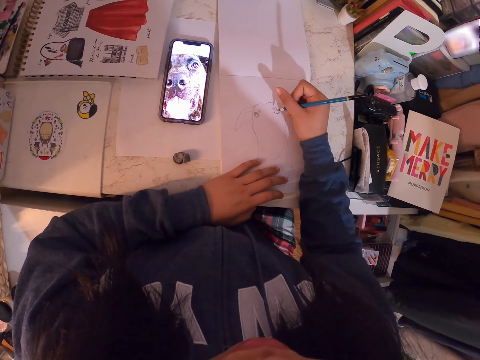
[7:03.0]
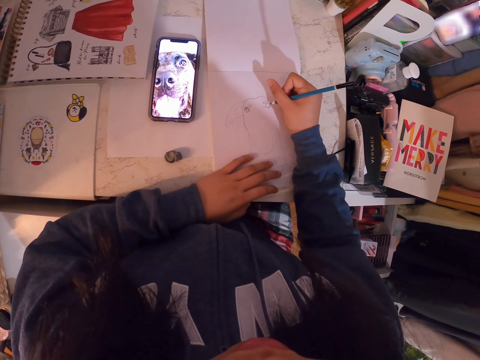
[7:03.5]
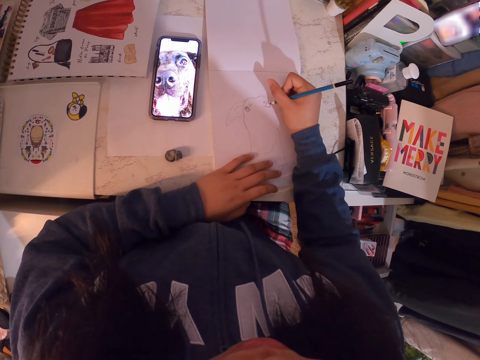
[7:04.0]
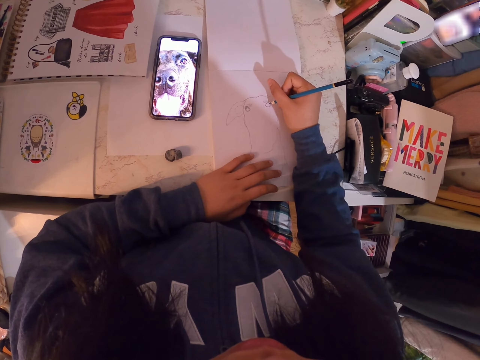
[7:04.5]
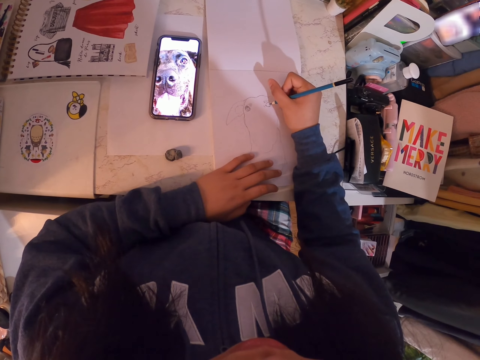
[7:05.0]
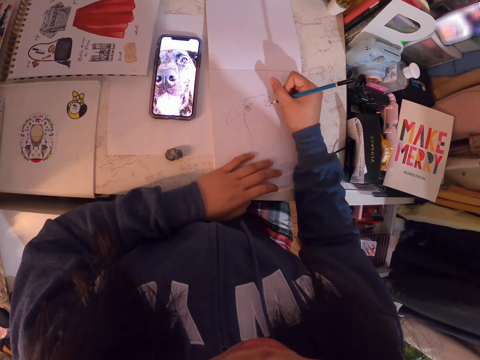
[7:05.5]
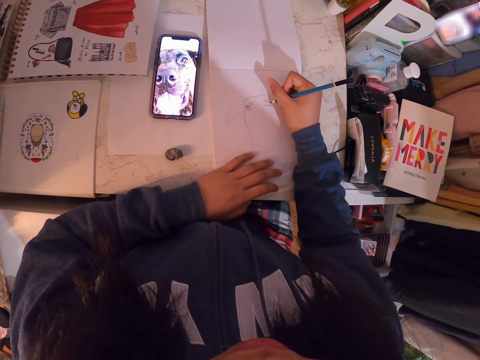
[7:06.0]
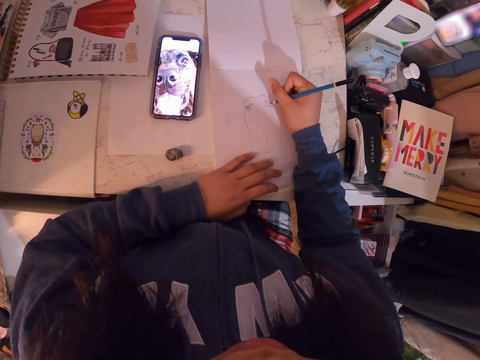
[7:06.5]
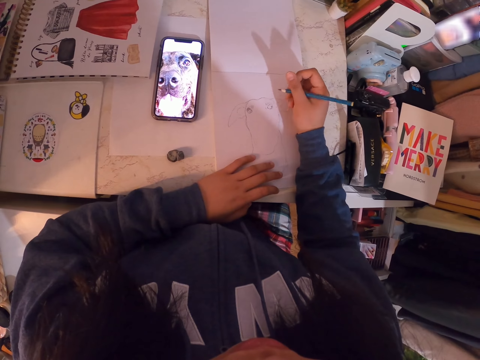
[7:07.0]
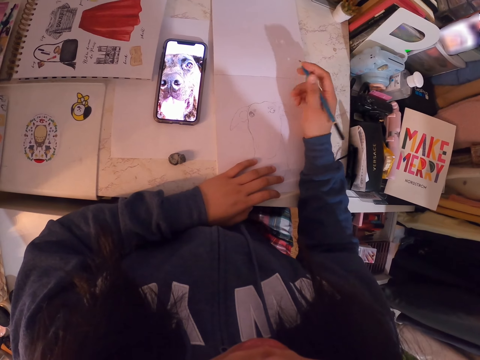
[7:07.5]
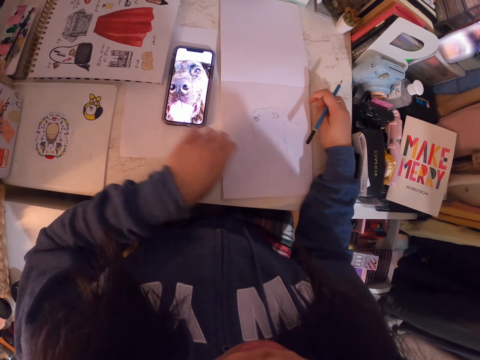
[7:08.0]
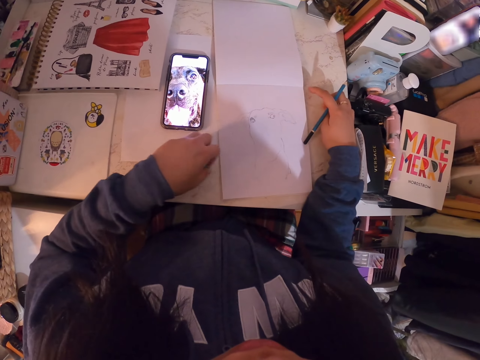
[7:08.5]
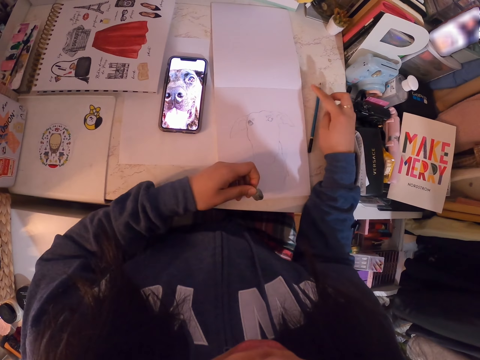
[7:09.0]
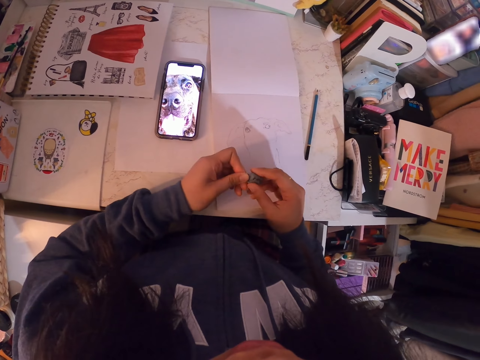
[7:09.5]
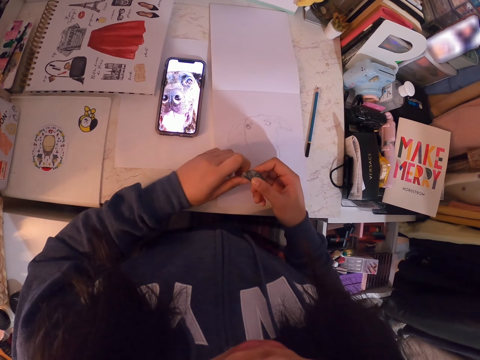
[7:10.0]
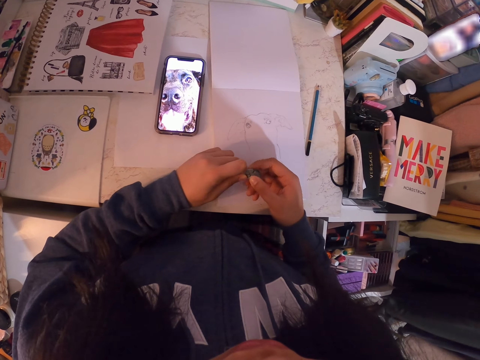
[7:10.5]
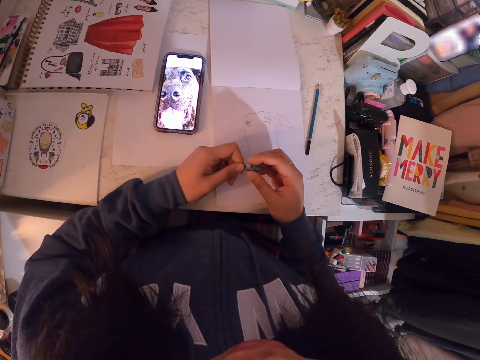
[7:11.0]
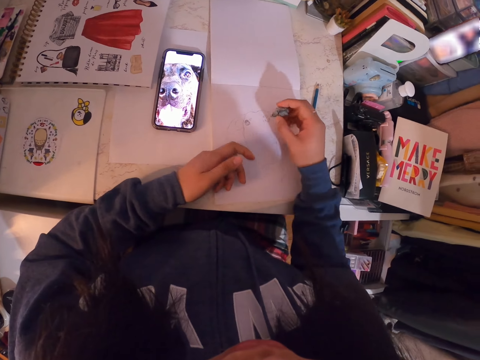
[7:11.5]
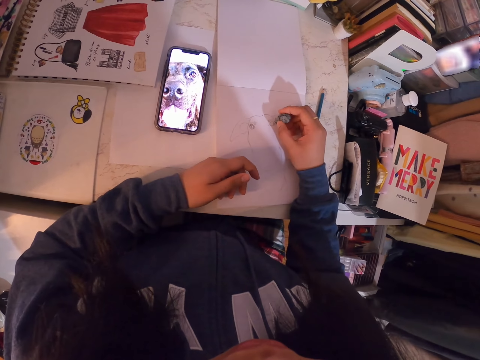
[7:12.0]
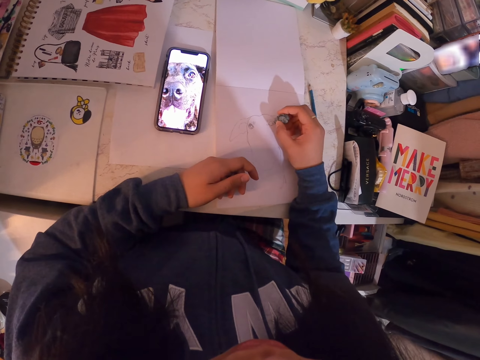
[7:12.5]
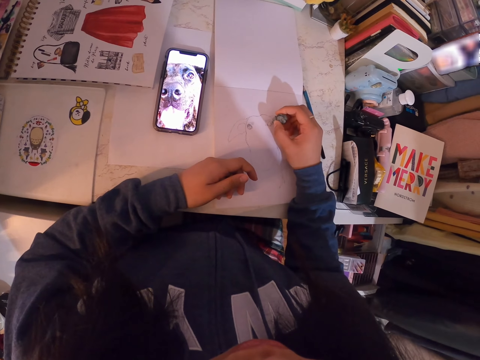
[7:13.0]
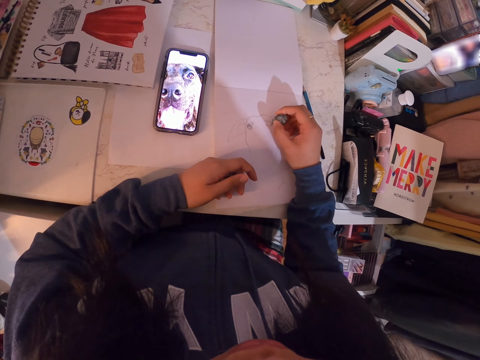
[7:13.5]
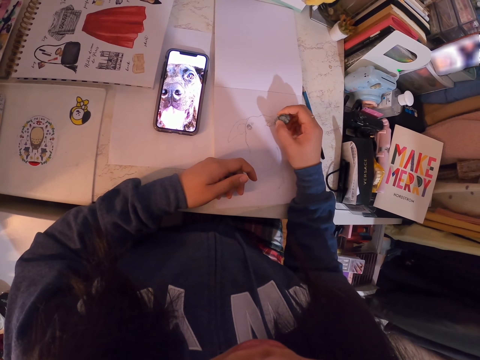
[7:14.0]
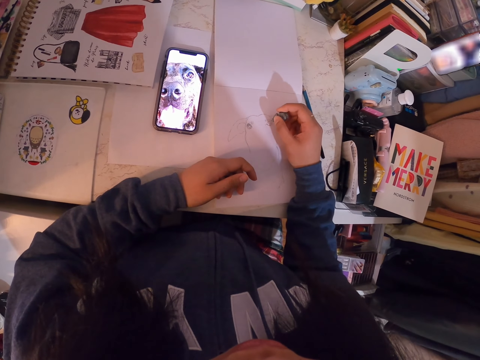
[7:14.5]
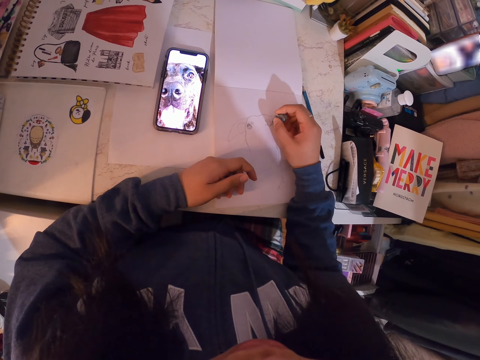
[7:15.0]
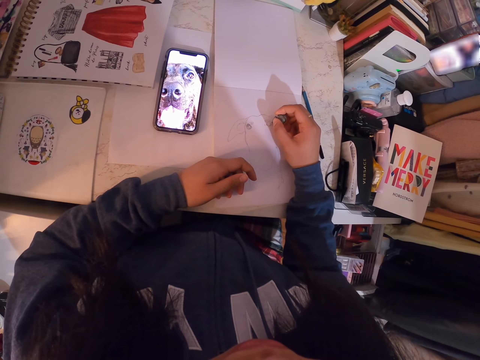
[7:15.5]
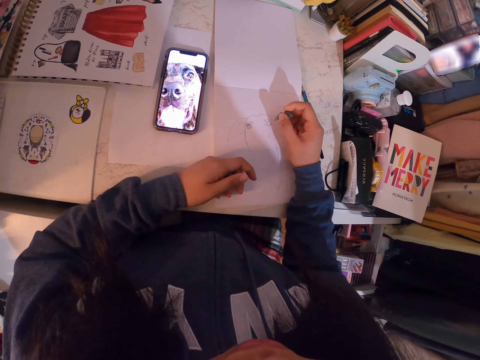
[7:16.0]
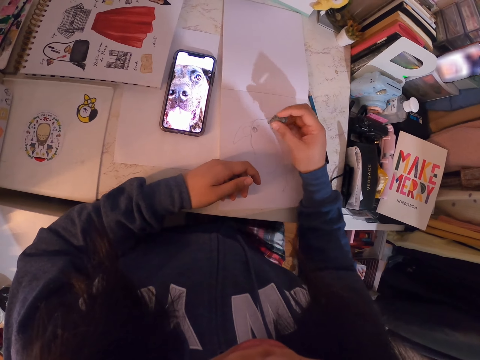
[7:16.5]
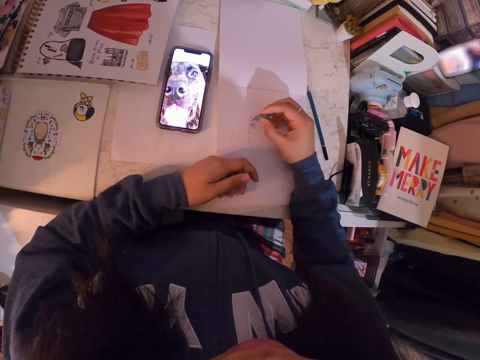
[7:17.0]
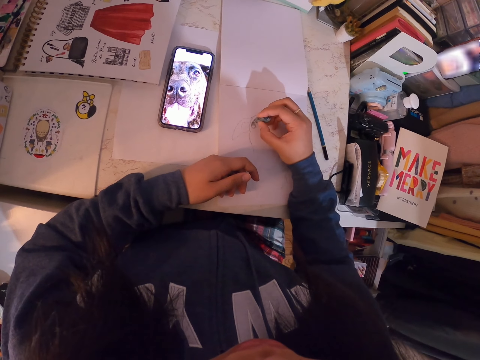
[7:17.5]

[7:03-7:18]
The camera wearer picks the rubber from the table. They hold the pencil, drop the art pencil on the table, hold the rubber and rub the drawing with the rubber.

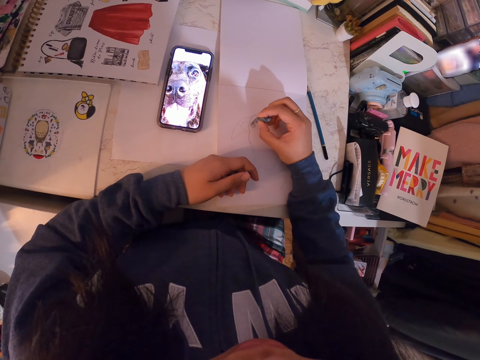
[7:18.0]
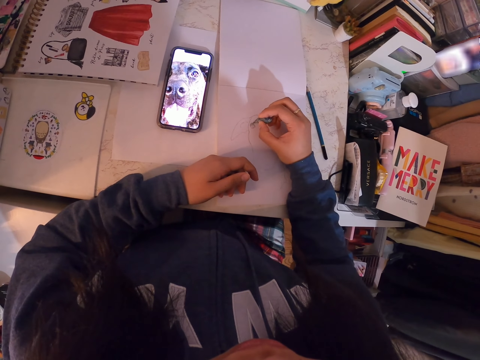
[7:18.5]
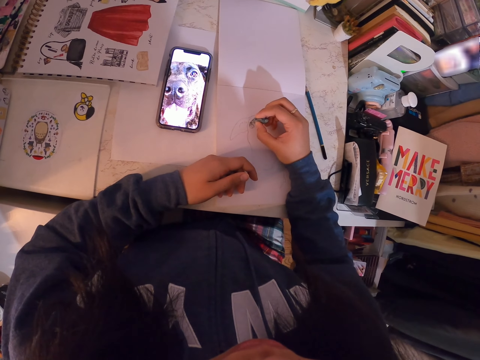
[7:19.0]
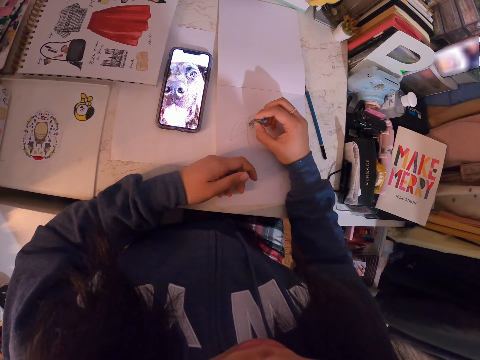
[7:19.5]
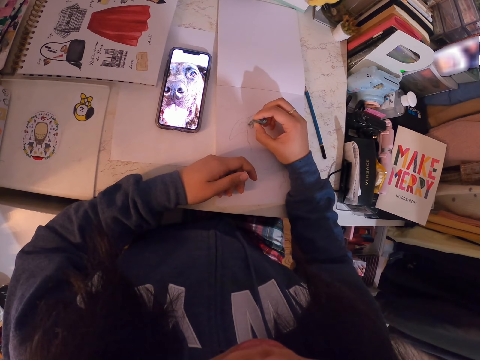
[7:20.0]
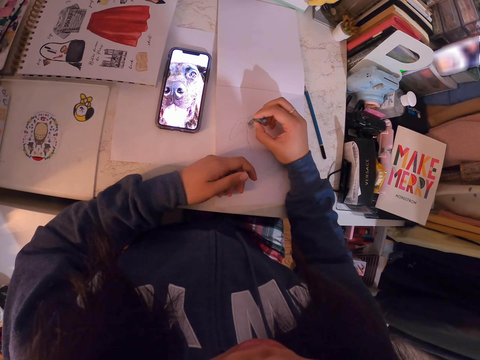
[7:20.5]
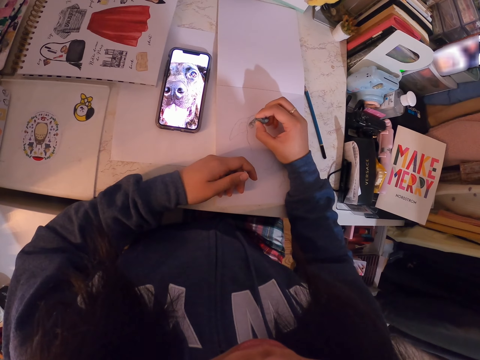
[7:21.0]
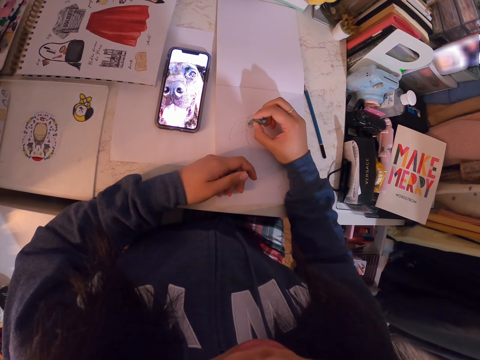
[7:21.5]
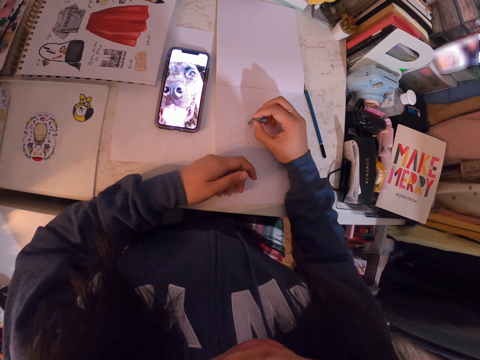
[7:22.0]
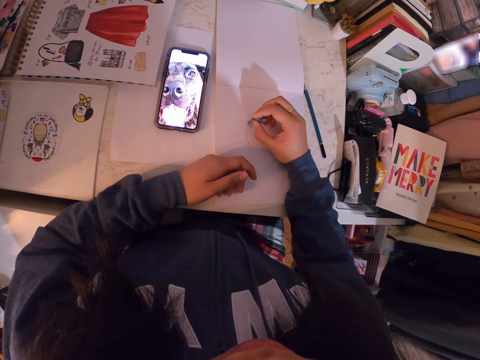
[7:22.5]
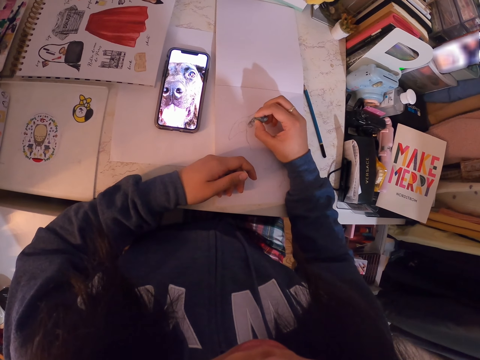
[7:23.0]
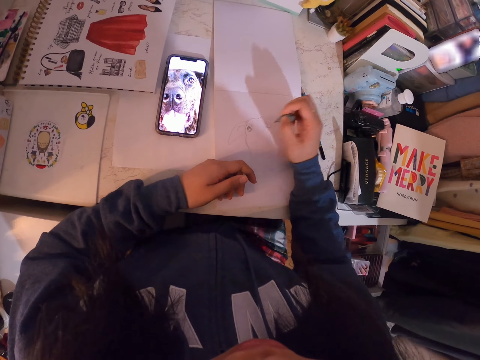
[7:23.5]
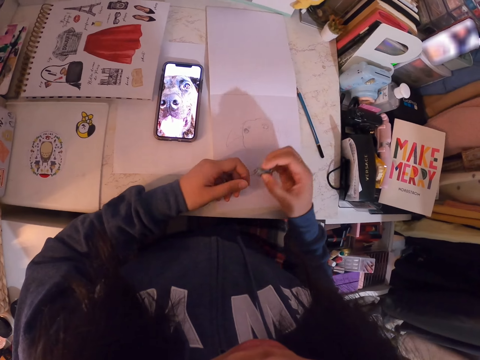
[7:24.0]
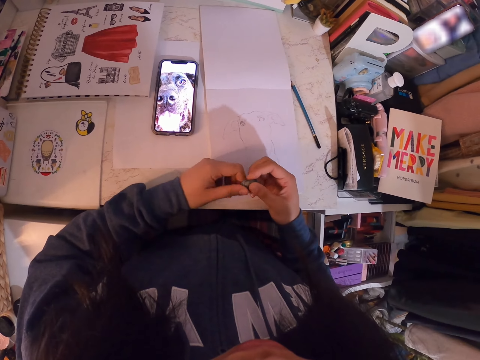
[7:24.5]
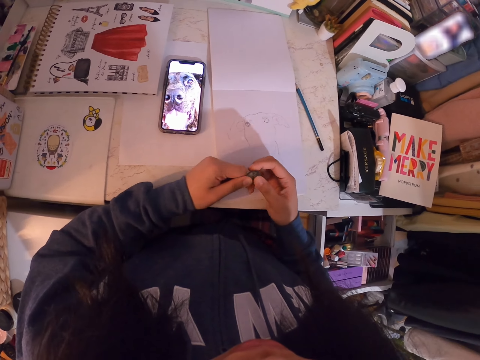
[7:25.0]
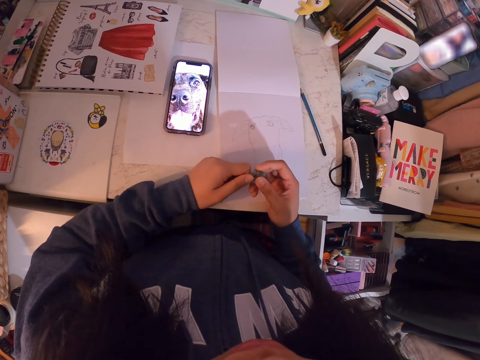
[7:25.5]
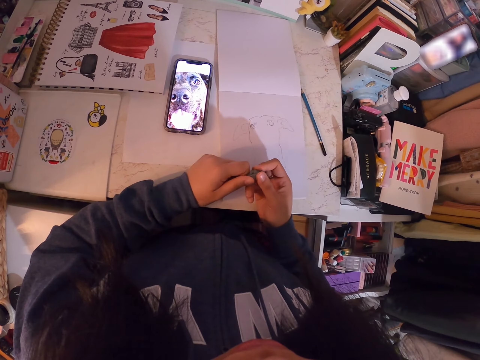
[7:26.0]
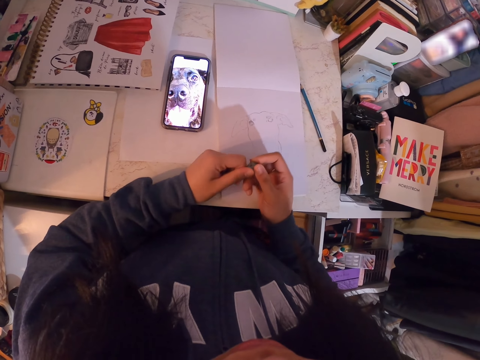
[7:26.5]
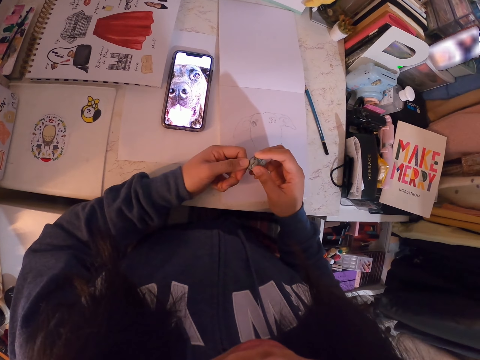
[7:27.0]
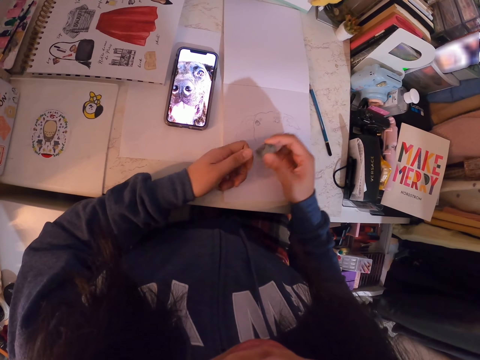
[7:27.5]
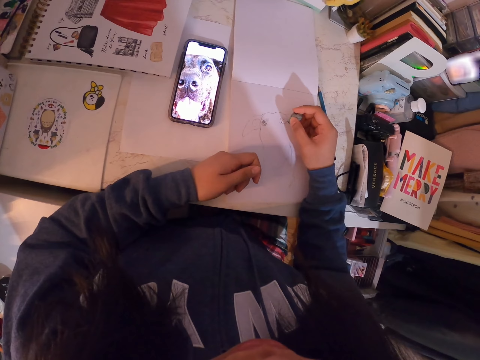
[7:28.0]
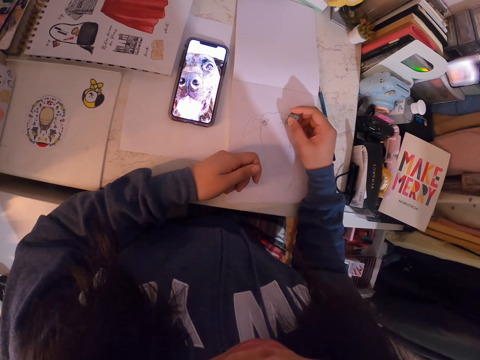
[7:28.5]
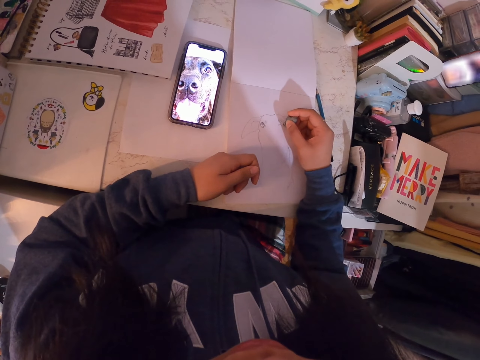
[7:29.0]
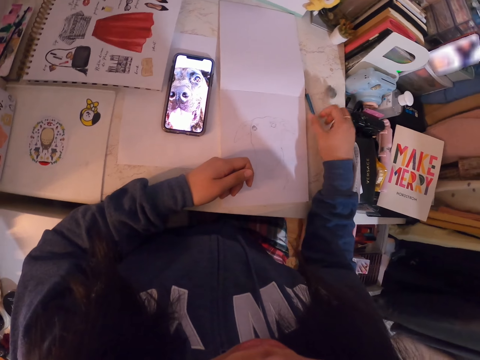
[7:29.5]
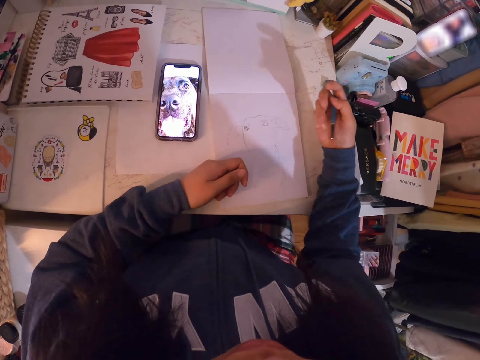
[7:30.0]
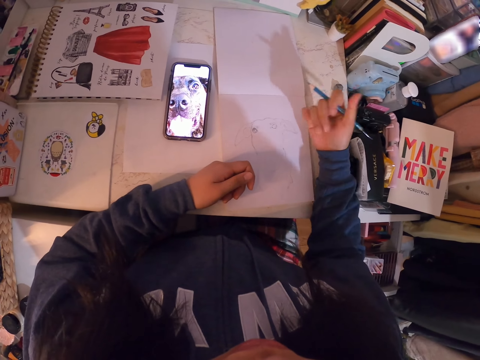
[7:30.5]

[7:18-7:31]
The camera wearer holds the rubber. They touch the rubber with their hand. They rub the book. They drop the rubber on the table and pick the art pencil from the table.
